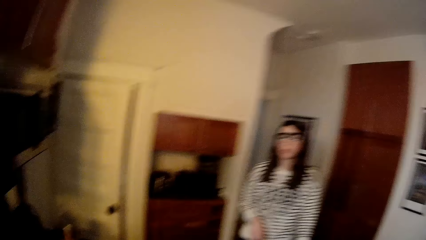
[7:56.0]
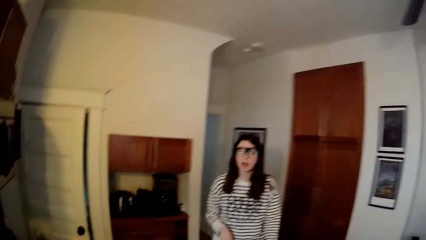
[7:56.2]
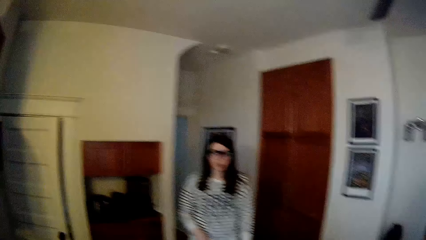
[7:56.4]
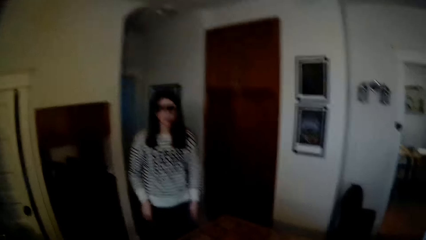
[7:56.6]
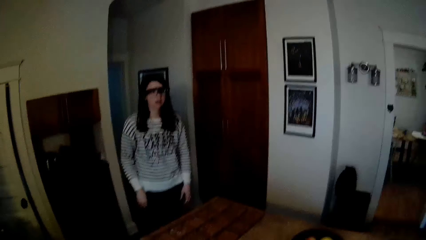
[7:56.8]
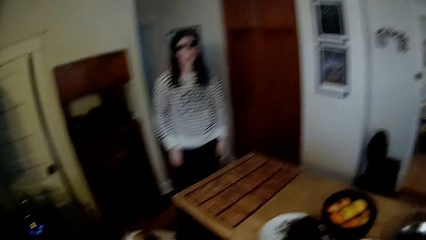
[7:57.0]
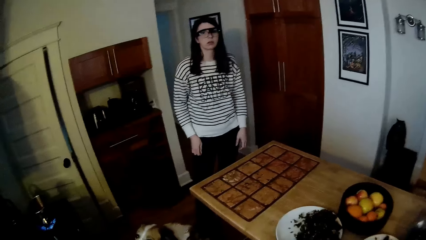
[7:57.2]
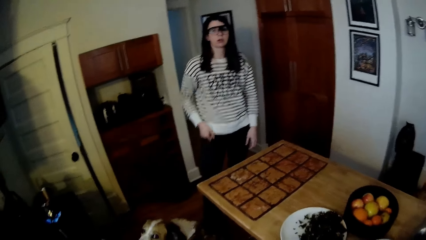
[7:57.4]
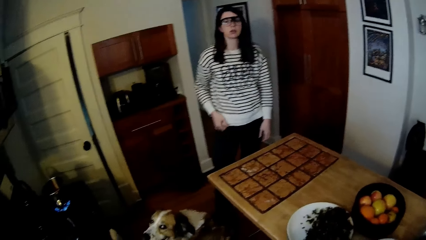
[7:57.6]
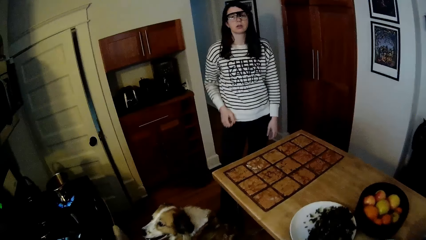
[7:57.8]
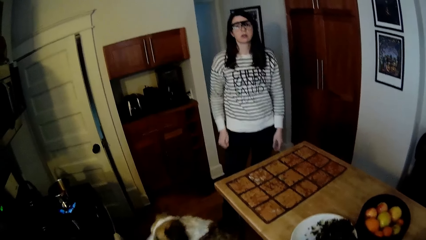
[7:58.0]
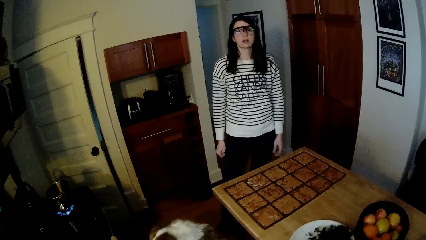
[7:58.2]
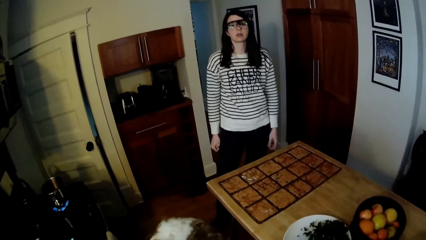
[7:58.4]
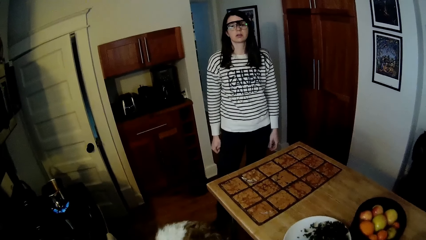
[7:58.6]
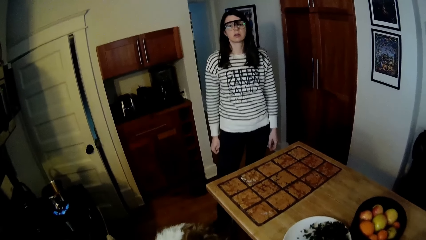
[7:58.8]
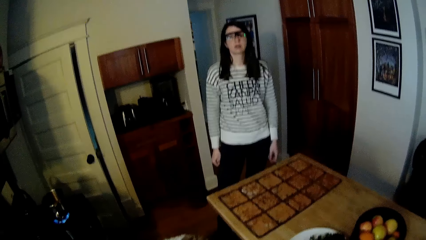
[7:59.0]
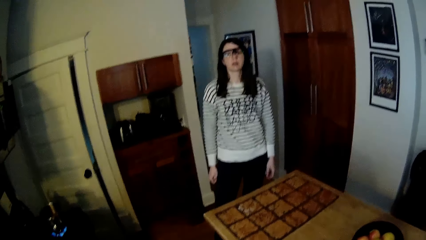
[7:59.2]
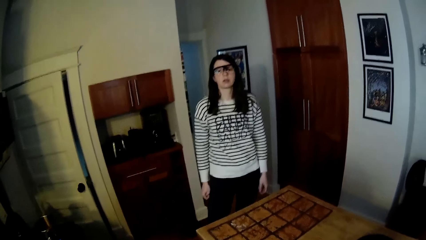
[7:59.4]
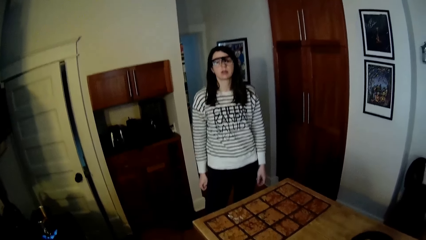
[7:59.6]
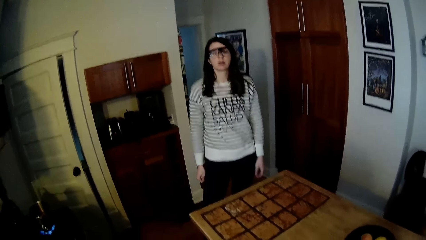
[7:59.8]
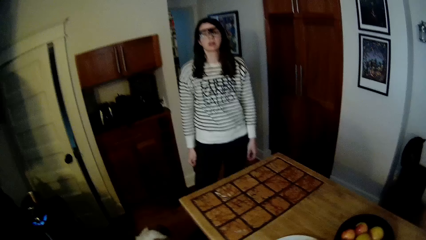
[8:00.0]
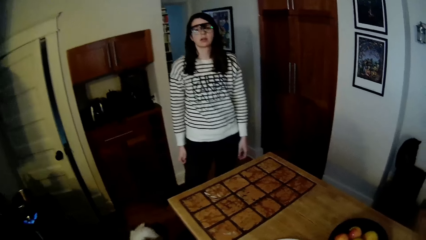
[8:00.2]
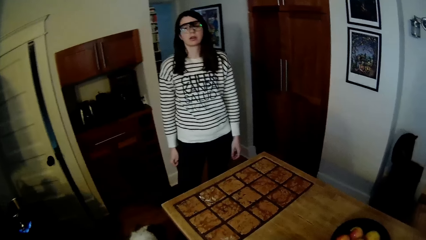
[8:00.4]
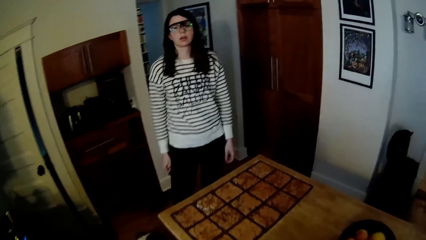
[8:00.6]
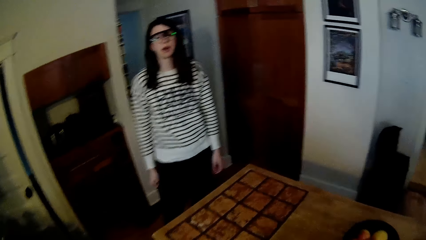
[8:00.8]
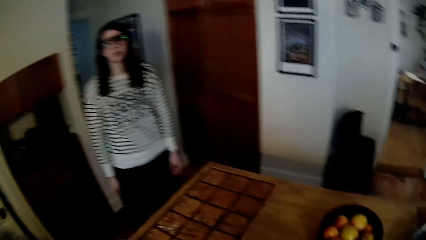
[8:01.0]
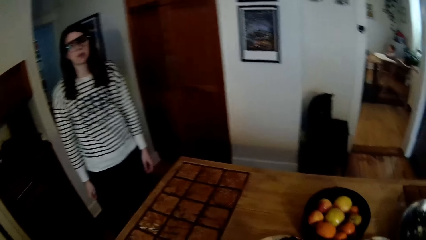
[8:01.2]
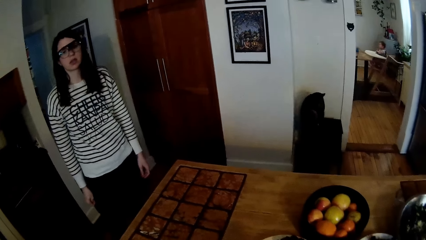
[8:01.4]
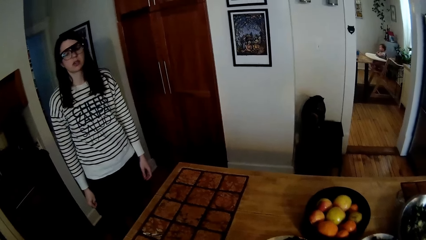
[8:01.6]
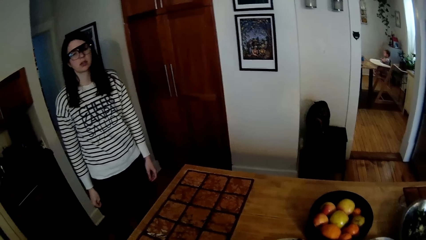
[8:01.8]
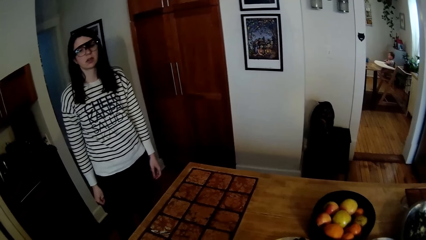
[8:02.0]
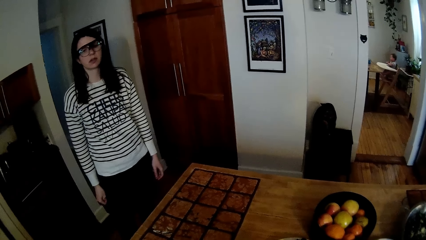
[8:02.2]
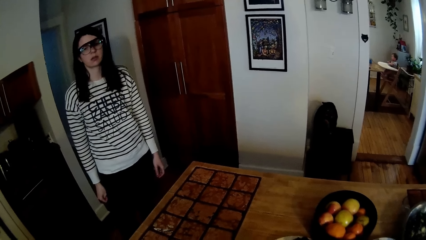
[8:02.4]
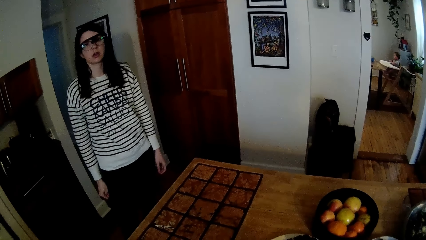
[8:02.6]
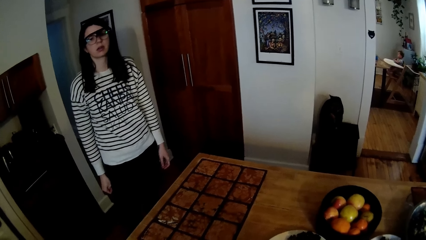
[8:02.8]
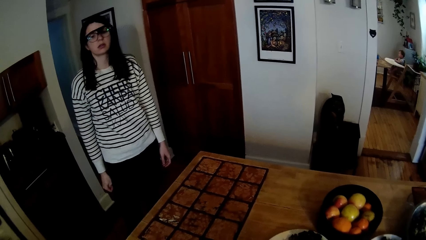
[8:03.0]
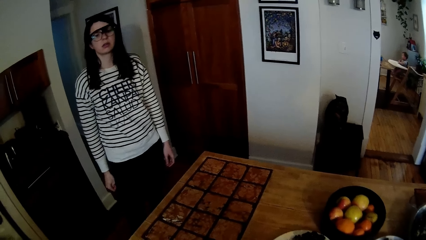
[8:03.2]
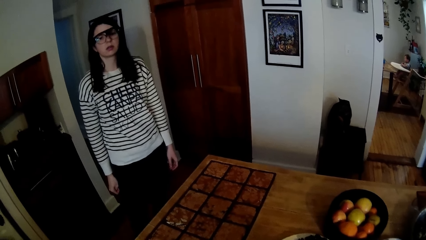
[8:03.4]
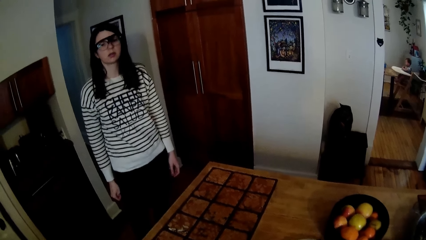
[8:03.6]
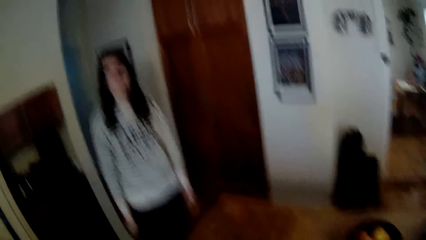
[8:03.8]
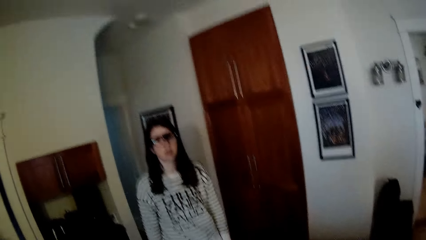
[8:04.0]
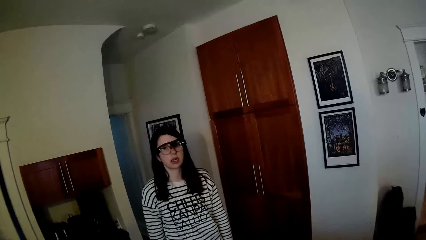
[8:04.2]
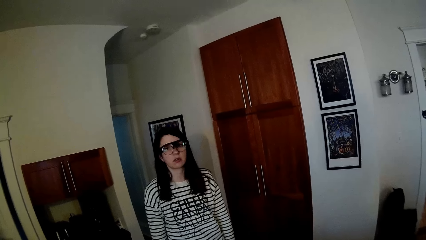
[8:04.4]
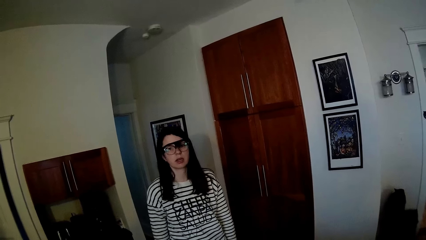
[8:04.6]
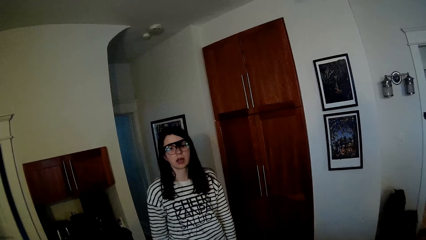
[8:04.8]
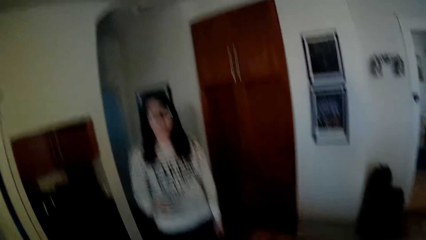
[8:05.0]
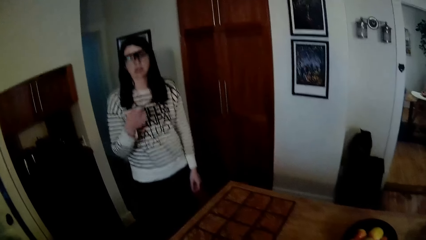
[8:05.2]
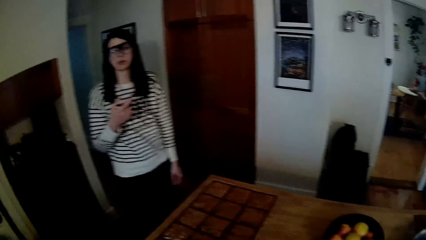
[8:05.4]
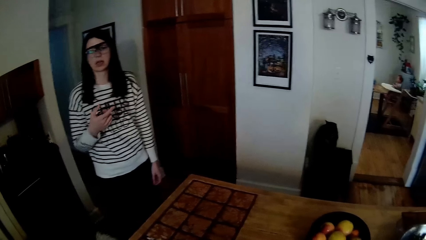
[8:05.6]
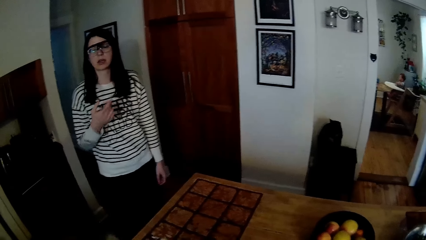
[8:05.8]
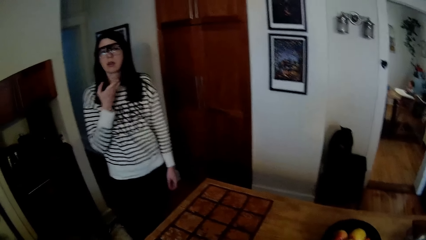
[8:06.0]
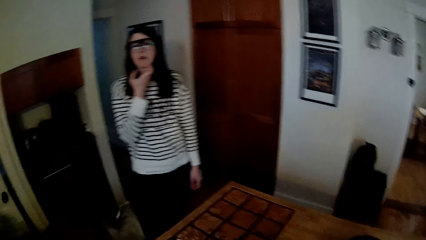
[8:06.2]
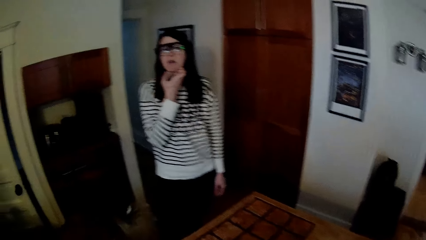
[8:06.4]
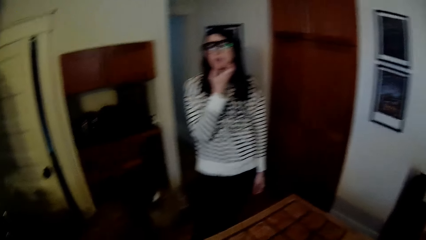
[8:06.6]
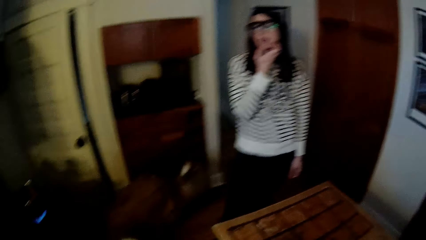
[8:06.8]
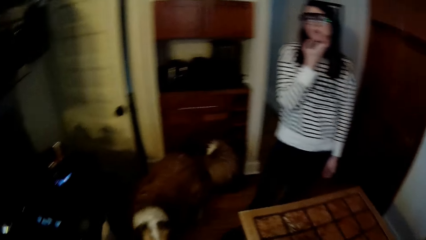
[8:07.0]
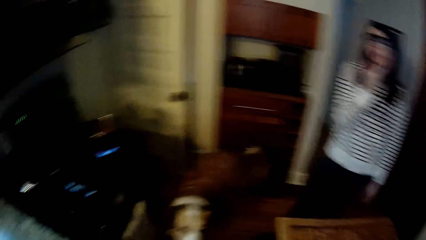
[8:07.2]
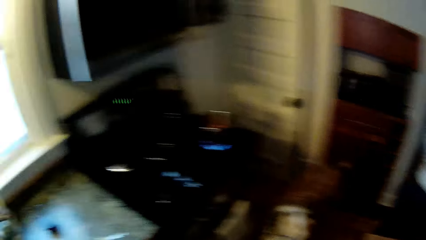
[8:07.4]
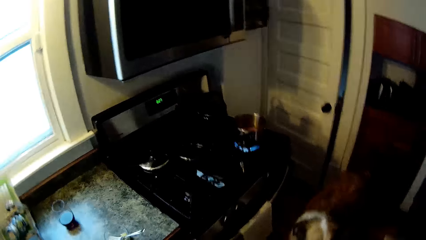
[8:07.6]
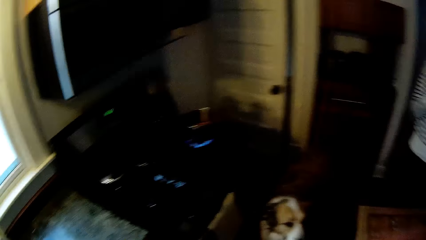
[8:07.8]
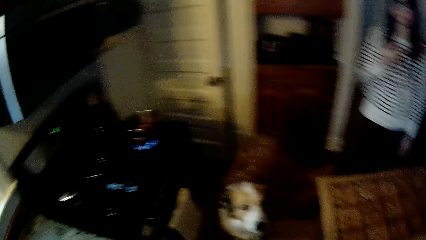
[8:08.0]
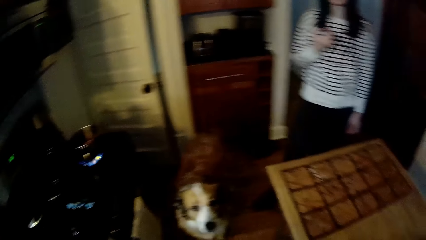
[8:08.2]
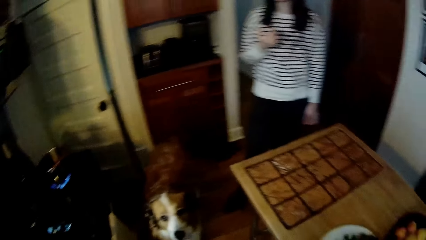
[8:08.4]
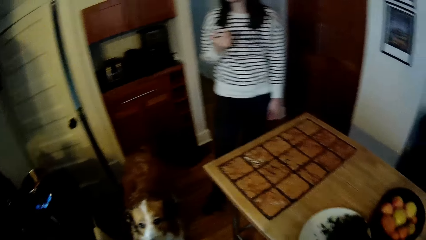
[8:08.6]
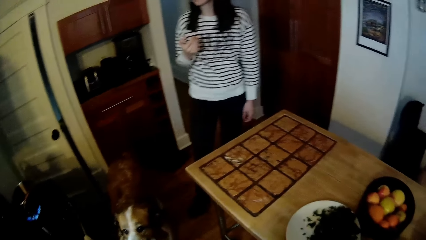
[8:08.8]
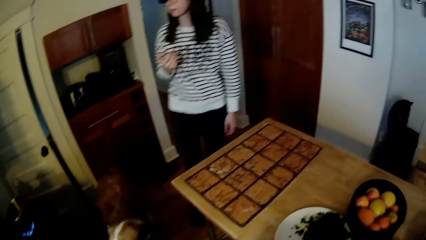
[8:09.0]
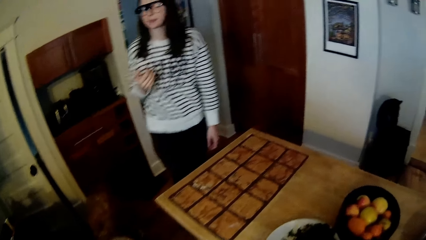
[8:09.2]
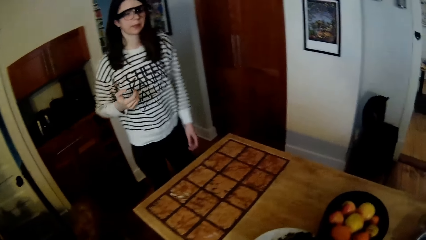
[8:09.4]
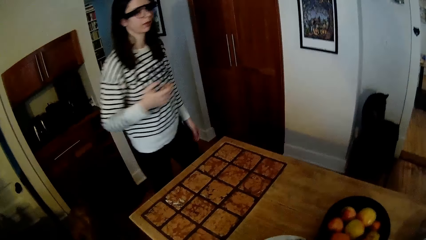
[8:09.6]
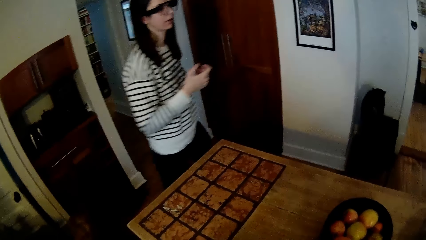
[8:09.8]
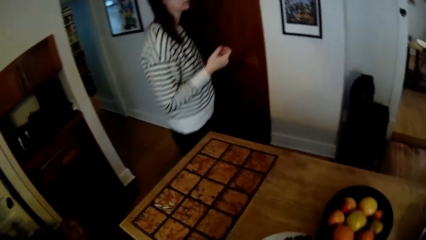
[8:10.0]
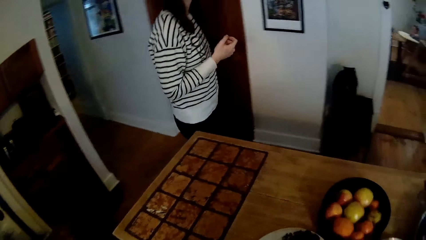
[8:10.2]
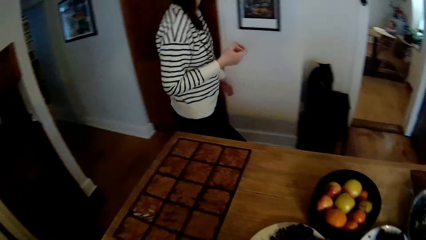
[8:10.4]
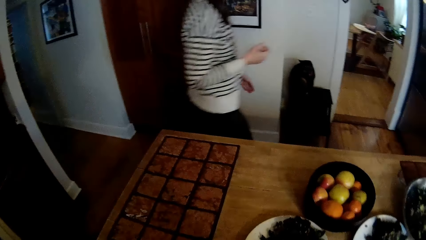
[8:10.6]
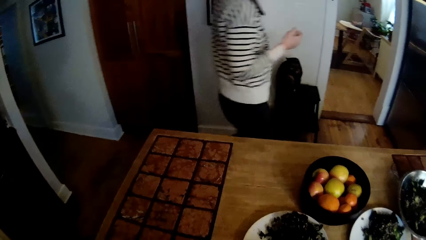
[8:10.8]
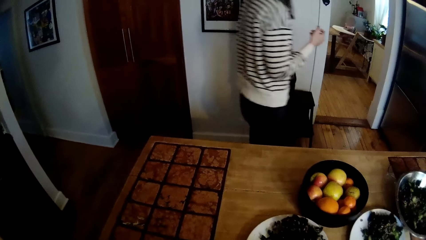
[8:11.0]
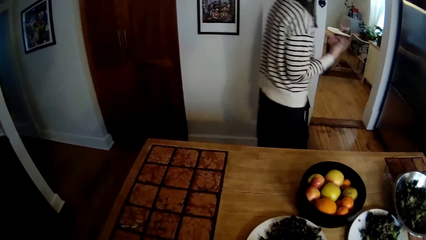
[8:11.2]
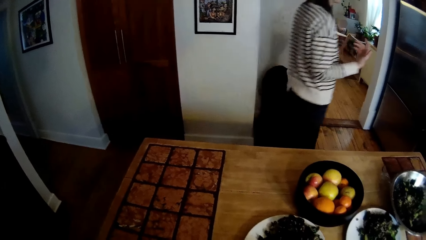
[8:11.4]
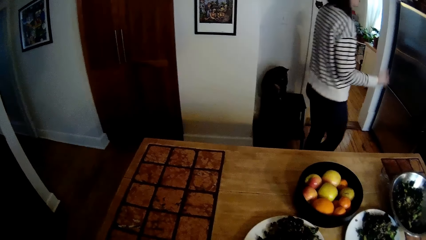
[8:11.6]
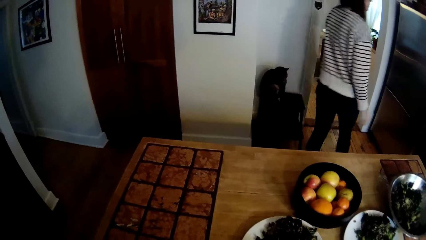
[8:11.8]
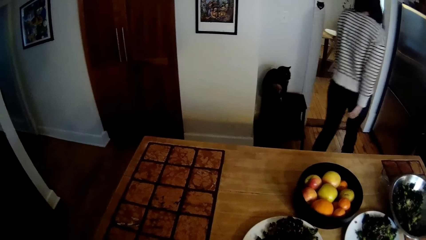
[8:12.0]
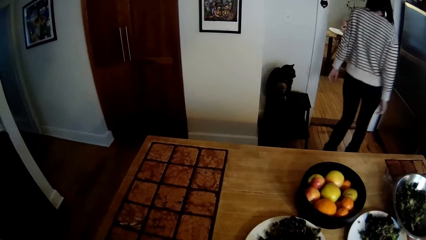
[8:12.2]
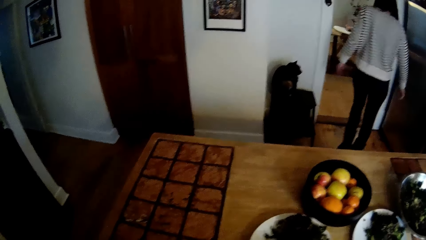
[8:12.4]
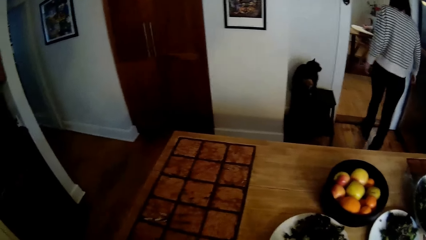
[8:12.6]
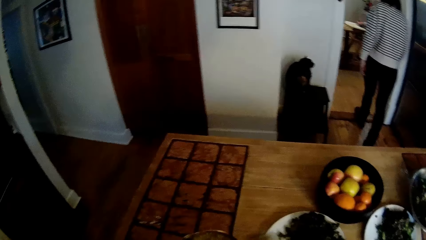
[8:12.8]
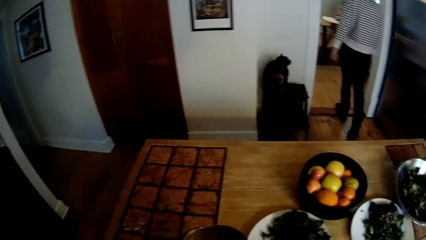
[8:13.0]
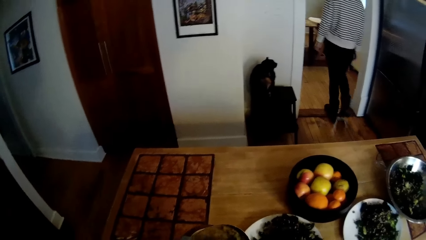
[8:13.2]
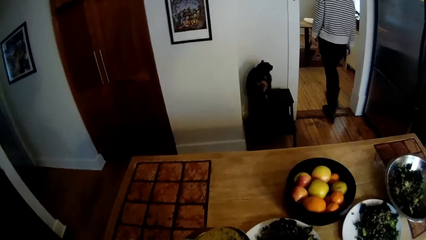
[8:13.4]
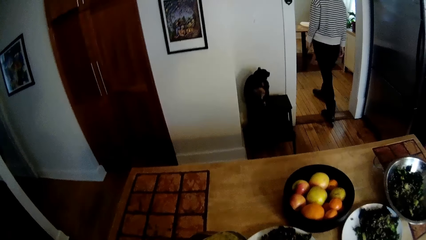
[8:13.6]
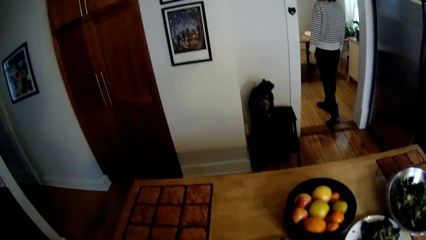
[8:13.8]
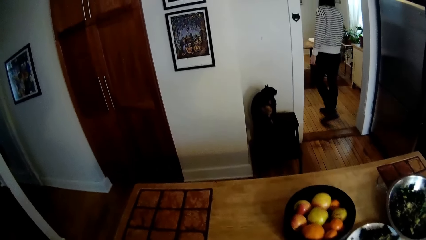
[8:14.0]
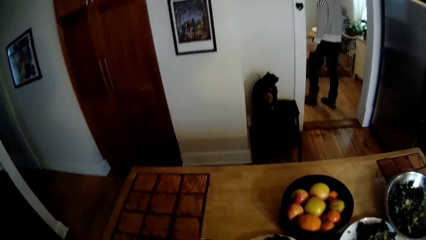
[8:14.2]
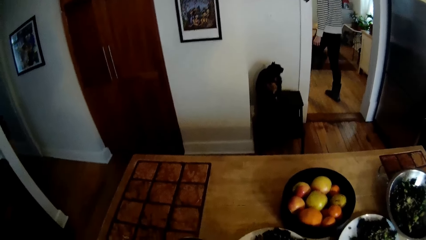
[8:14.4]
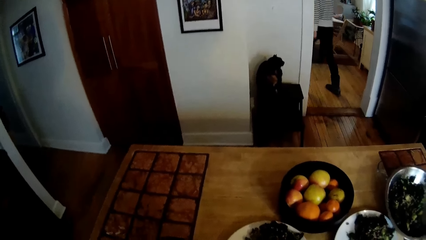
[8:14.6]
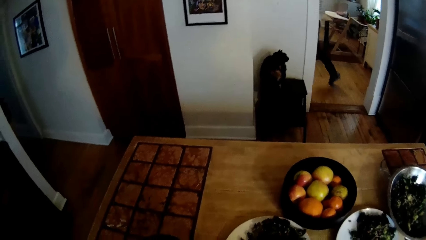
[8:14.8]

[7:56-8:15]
A woman stands beside the counter. The woman talks to the camera wearer. The woman scratches her neck with her right hand. The camera wearer walks around the kitchen. The woman walks into the dining room from the kitchen. The woman walks around the kitchen. The woman walks out of the kitchen.
